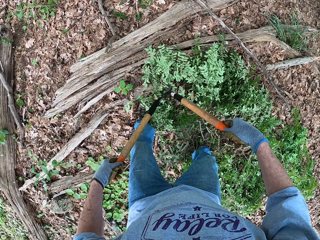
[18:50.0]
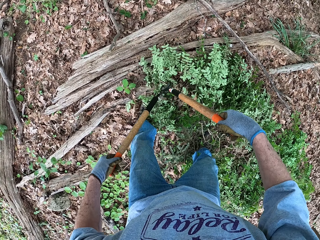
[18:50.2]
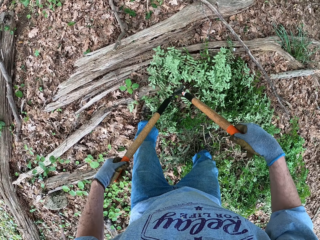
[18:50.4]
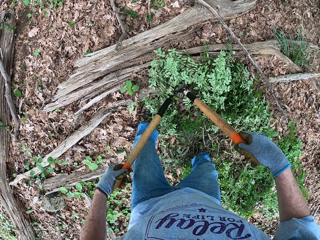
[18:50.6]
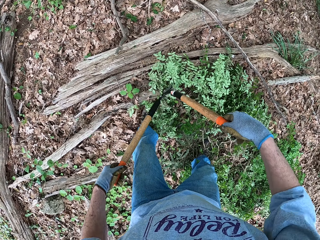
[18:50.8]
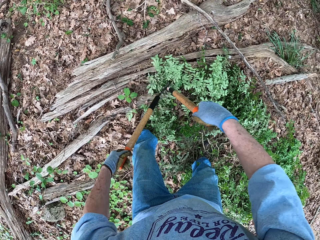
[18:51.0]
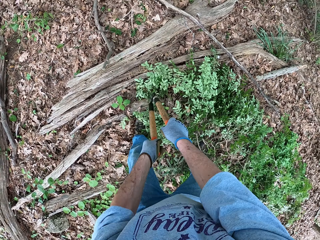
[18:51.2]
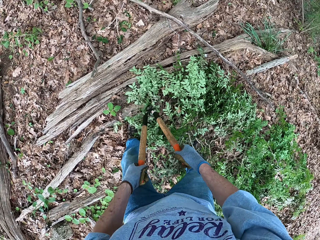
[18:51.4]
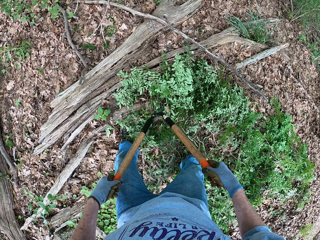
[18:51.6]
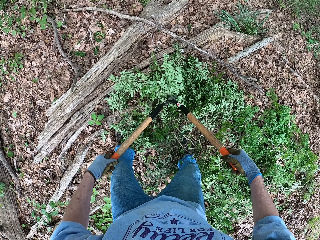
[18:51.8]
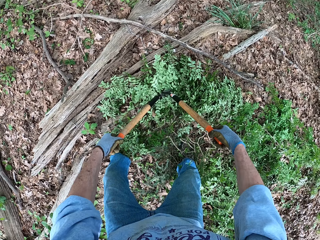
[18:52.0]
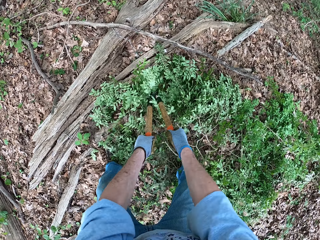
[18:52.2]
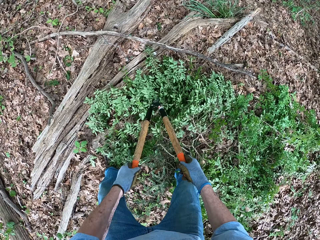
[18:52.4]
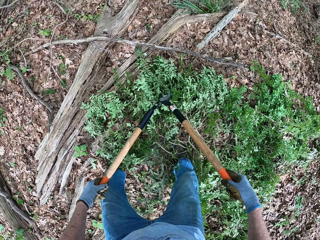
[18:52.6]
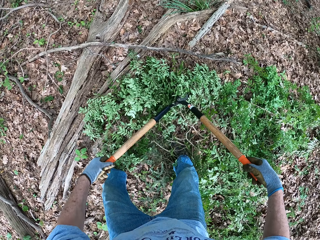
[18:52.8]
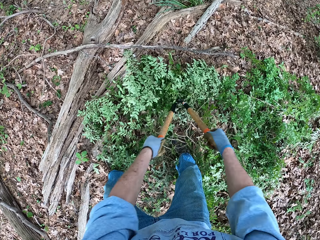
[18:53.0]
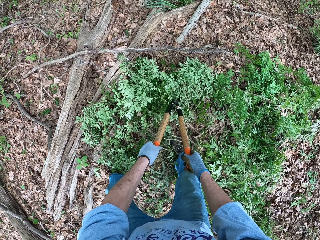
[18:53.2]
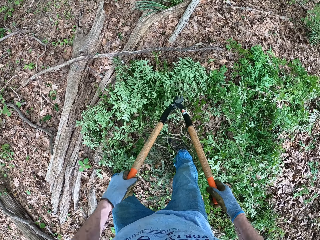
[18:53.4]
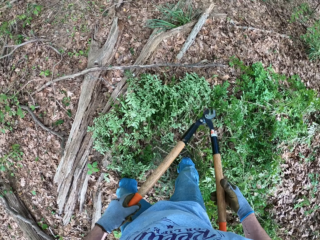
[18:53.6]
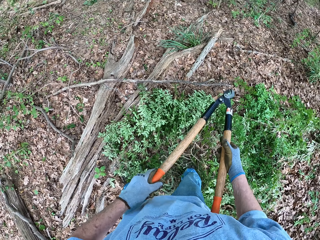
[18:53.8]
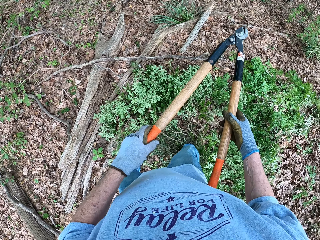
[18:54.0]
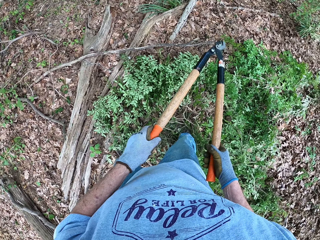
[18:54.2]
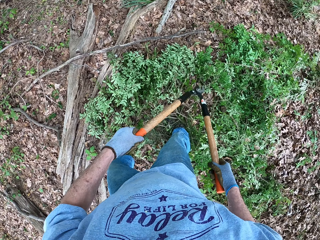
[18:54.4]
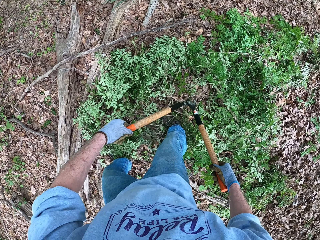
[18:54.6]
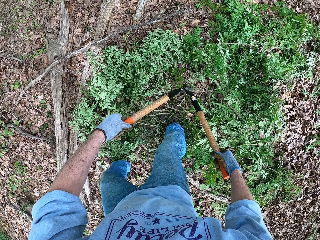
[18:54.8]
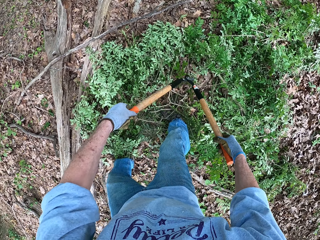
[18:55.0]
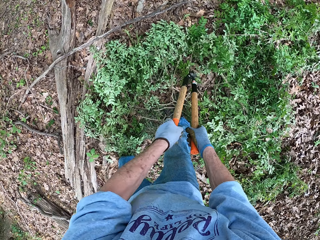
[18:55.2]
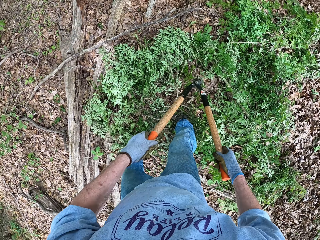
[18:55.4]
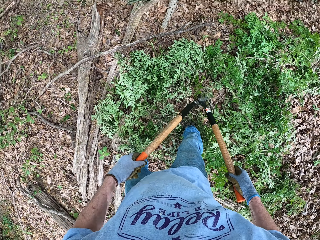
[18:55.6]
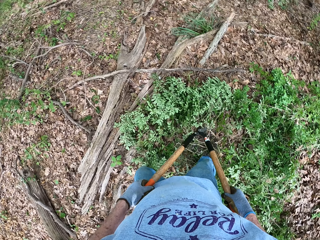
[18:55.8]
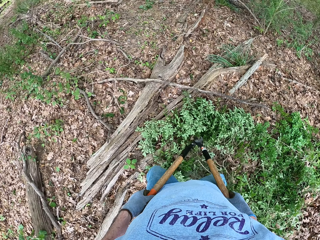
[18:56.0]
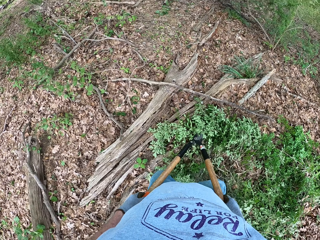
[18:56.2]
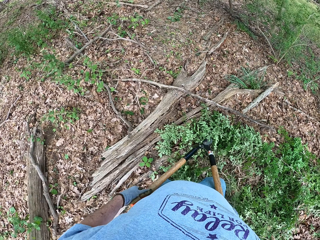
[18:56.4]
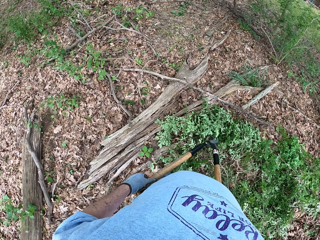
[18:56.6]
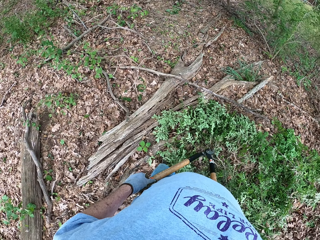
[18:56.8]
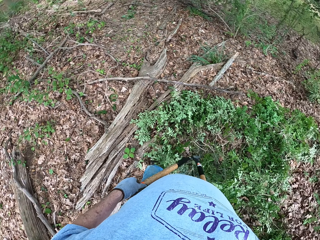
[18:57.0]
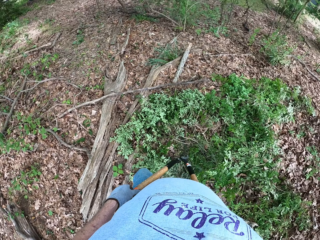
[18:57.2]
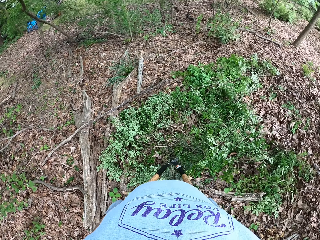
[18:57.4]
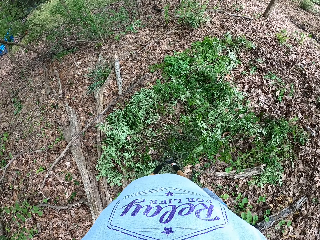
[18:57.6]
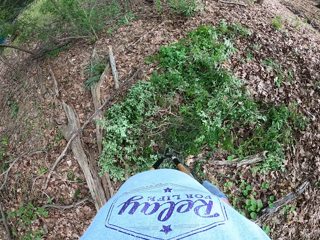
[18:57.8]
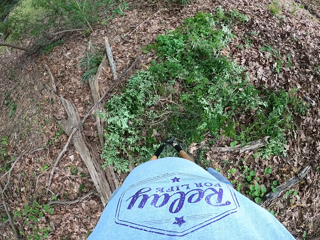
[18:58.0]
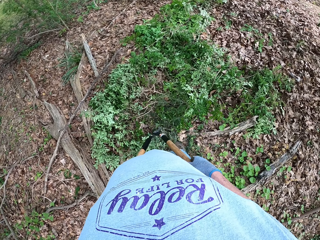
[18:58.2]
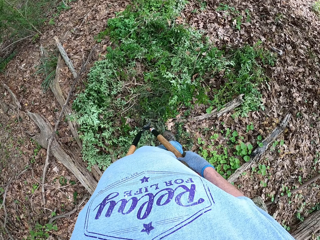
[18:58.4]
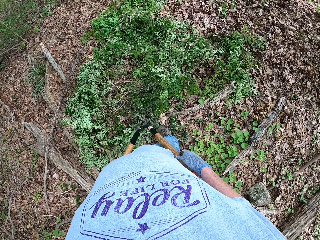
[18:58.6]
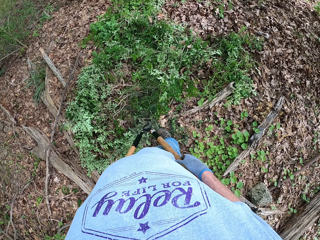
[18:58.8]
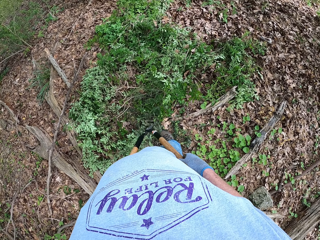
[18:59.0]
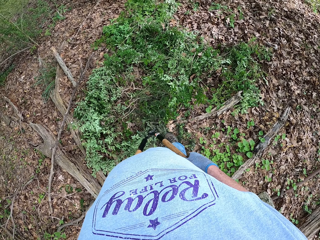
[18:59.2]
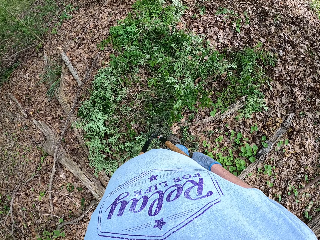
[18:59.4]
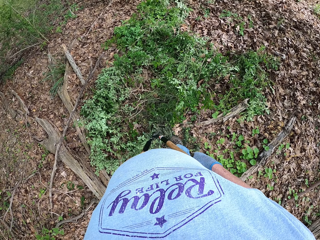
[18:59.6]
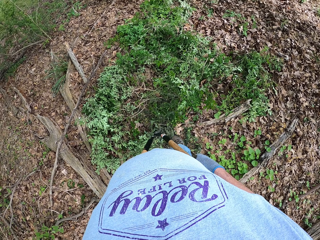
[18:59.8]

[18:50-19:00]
The camera wearer looks around the garden.

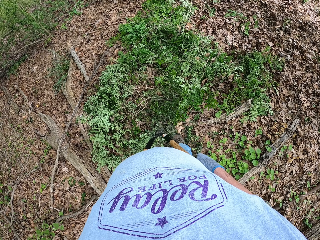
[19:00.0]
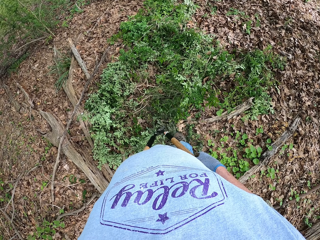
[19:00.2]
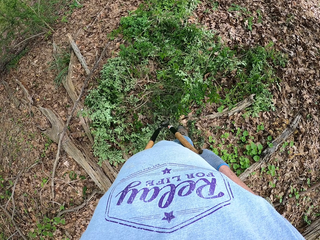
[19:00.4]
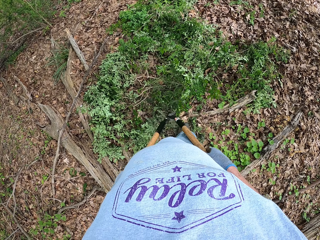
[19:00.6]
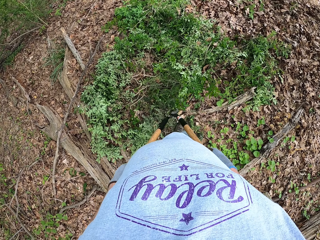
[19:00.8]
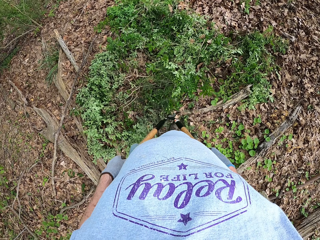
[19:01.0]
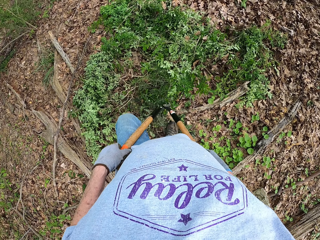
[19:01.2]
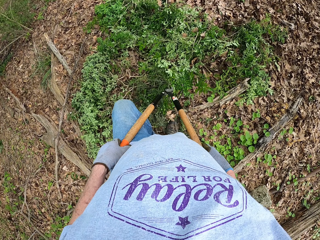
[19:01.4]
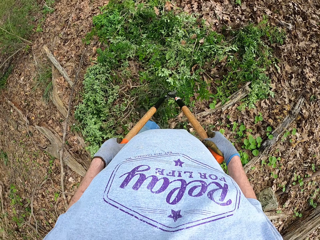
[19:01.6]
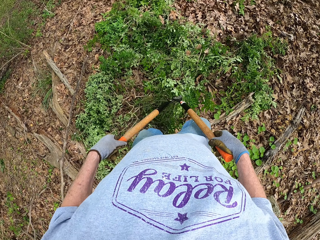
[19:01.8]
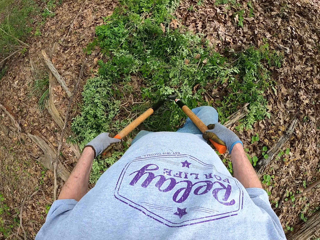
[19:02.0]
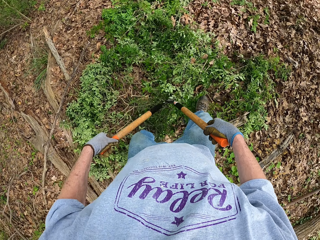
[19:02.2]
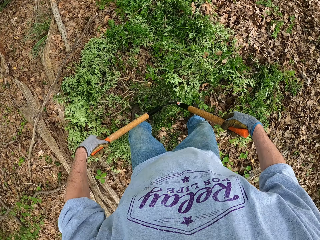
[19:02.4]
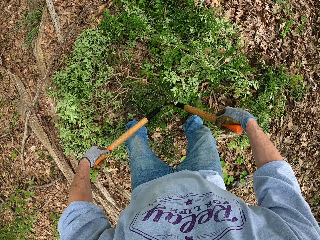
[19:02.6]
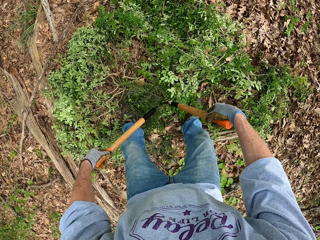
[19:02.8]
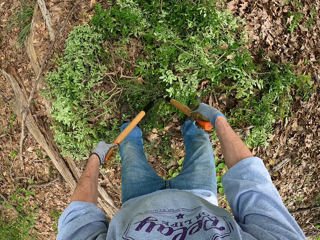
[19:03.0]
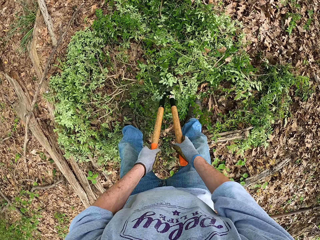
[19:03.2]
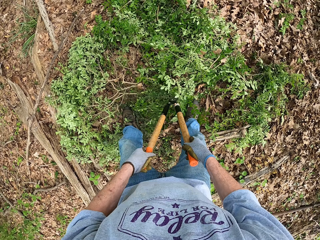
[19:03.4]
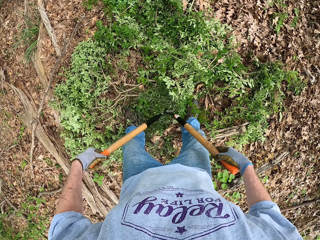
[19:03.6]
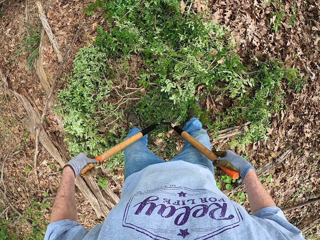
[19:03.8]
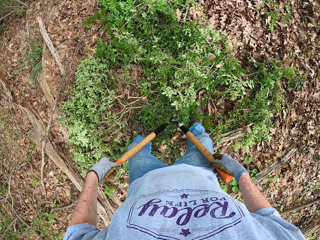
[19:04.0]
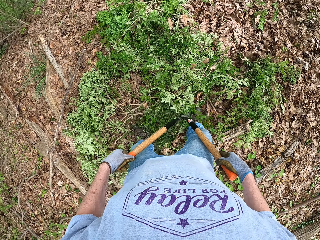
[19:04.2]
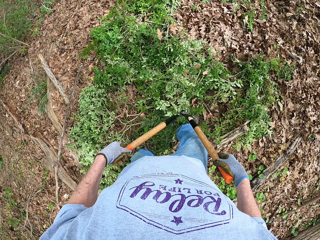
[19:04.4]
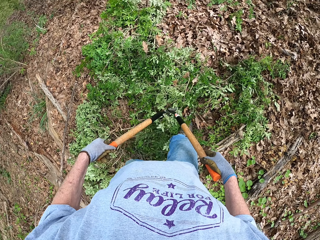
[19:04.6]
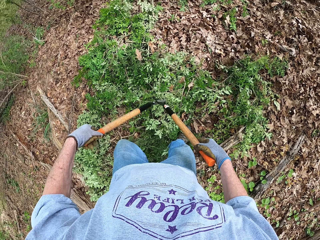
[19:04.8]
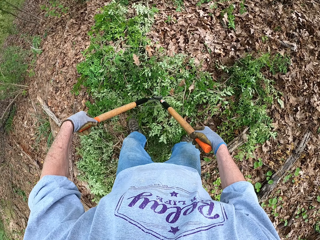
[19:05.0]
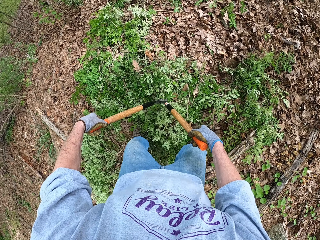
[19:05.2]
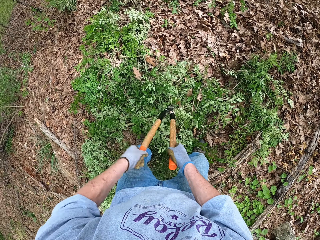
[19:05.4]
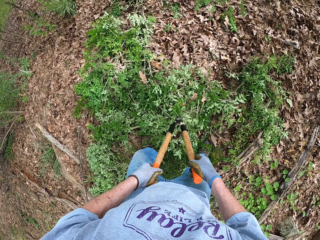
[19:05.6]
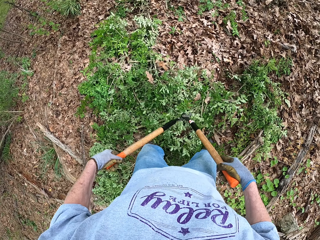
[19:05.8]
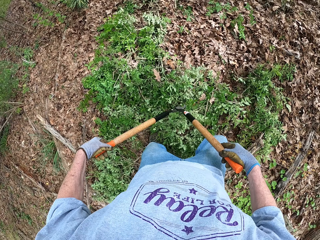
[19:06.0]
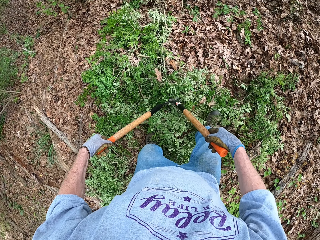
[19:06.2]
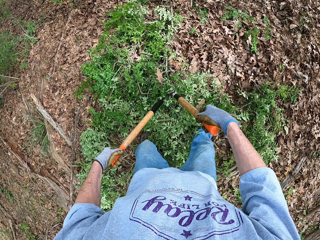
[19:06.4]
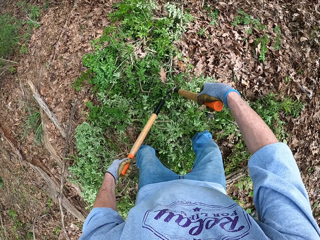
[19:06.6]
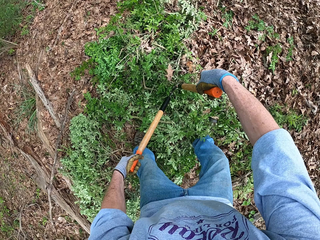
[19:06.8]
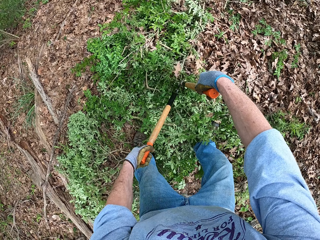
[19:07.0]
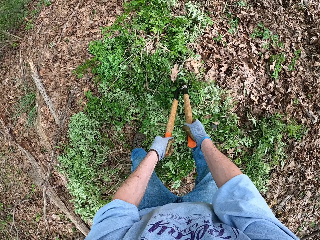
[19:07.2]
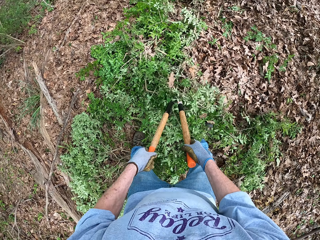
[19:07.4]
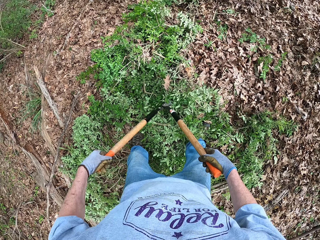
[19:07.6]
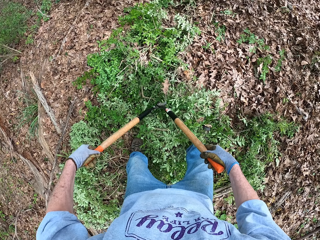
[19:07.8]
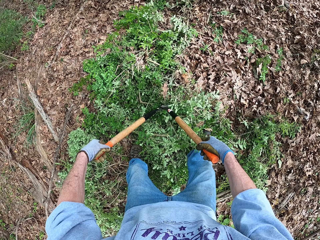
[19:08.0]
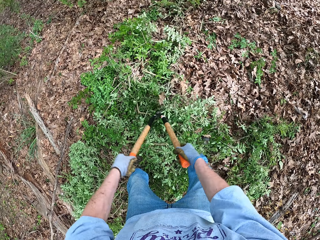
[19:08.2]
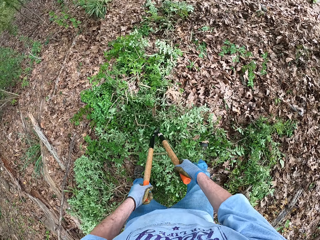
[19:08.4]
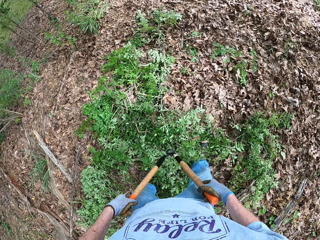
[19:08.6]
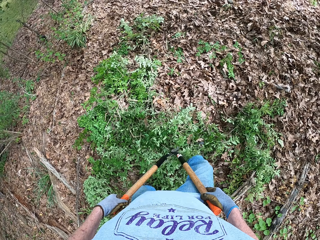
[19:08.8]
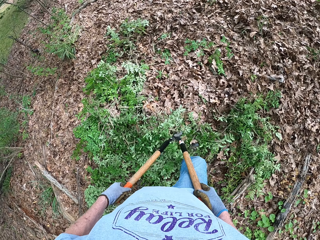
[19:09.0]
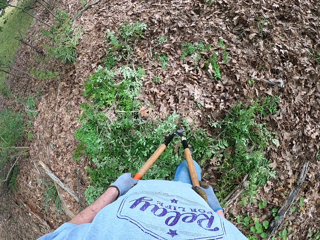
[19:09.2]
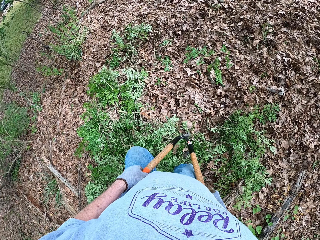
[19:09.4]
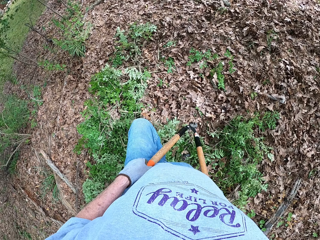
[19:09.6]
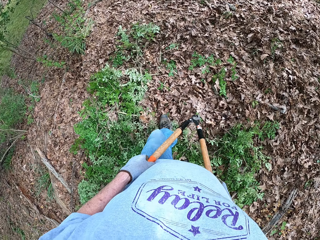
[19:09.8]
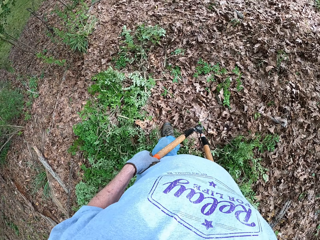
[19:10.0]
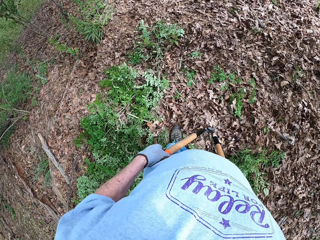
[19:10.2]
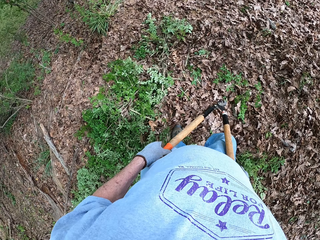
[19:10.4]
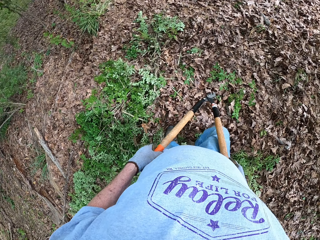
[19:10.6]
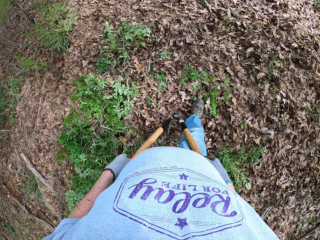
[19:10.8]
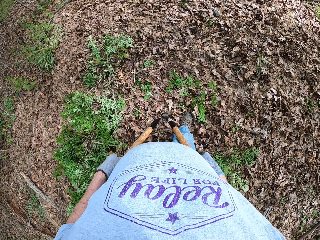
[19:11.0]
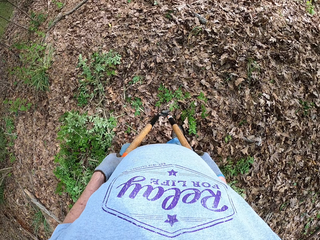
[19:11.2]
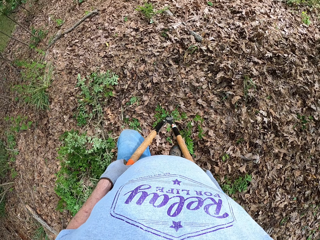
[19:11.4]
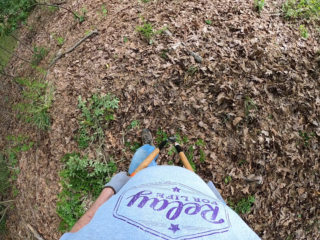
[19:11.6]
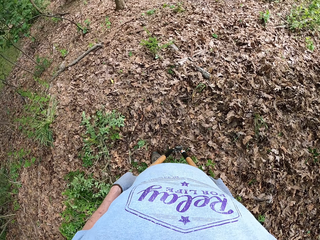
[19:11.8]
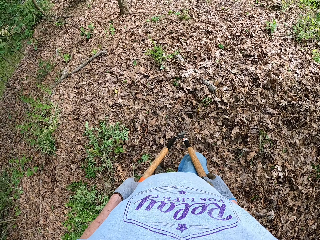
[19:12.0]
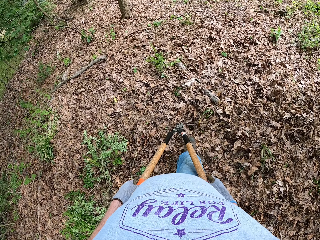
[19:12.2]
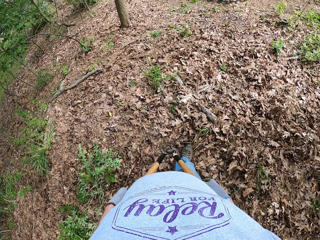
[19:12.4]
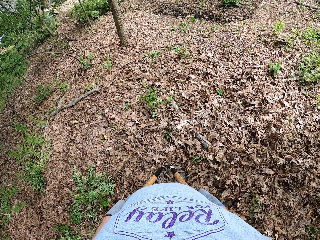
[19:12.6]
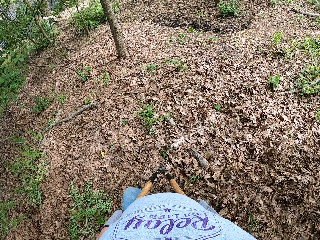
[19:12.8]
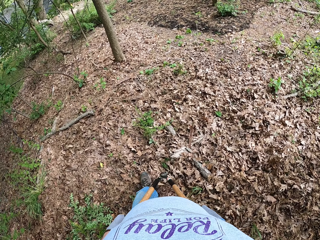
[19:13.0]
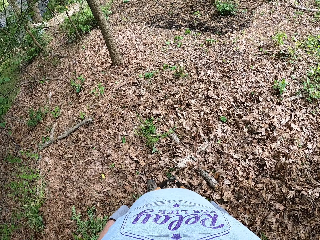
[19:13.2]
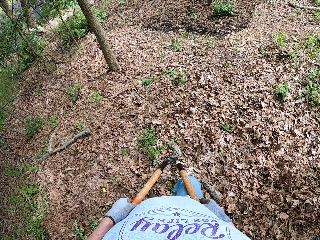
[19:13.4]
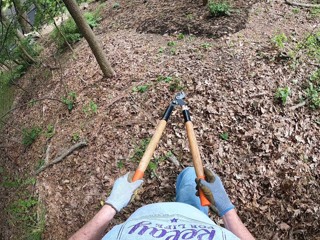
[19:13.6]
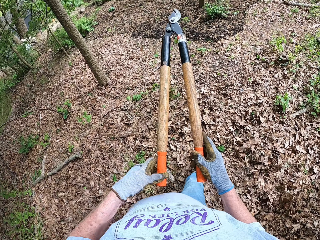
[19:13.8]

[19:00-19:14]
The camera wearer moves forward. They cut the tree plants with a pruning shear. They walk along the garden.
